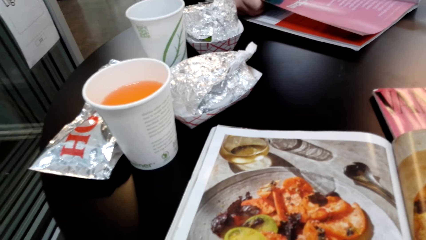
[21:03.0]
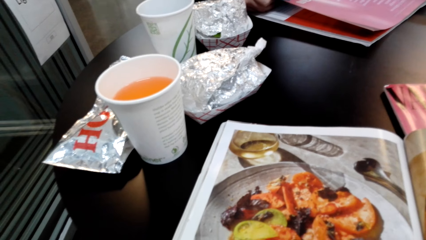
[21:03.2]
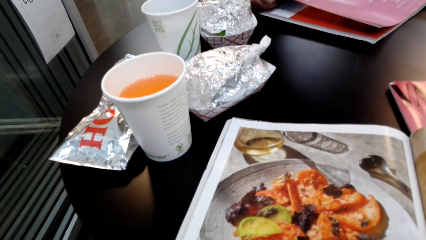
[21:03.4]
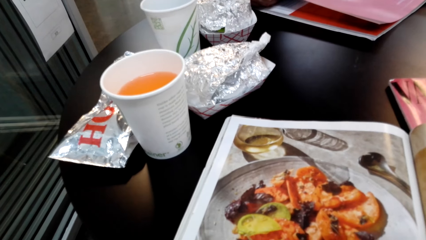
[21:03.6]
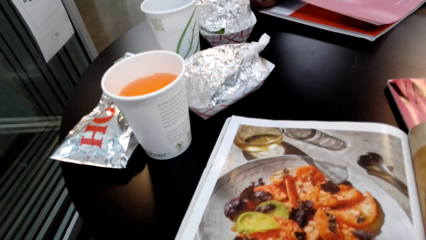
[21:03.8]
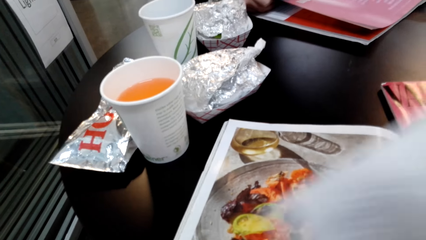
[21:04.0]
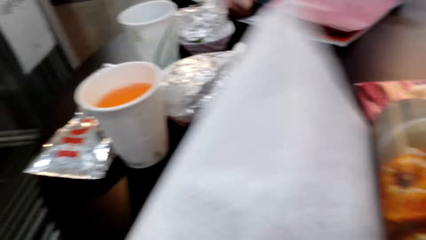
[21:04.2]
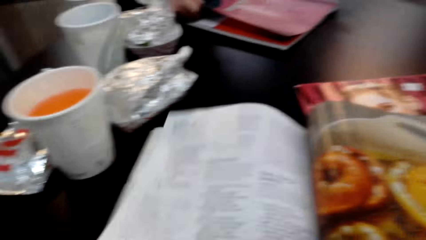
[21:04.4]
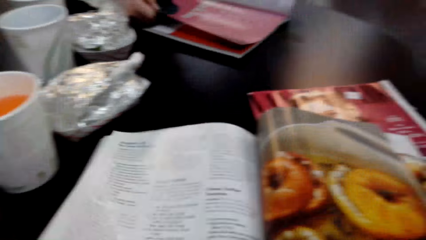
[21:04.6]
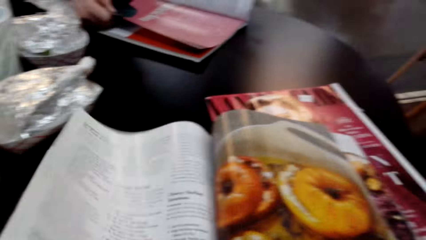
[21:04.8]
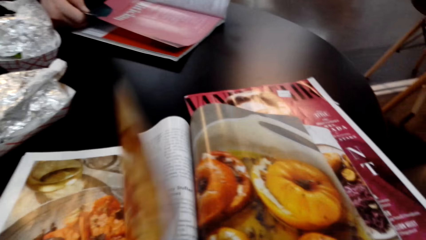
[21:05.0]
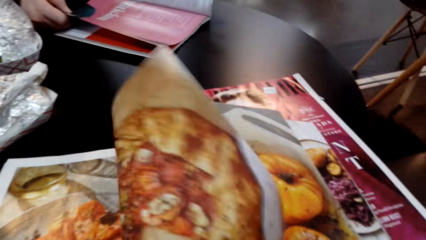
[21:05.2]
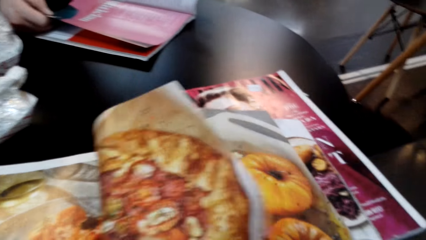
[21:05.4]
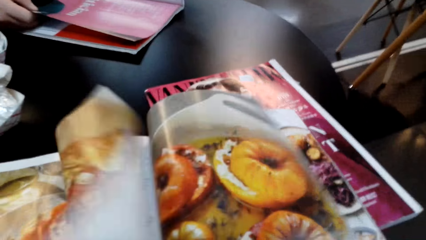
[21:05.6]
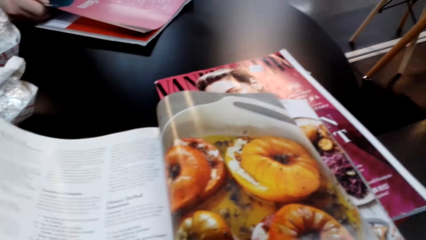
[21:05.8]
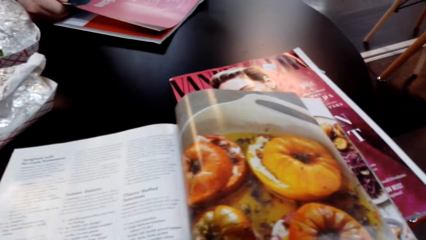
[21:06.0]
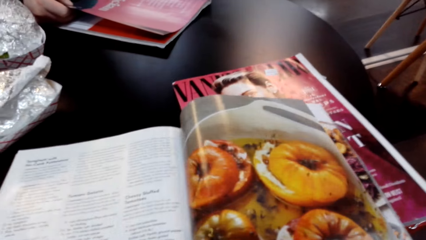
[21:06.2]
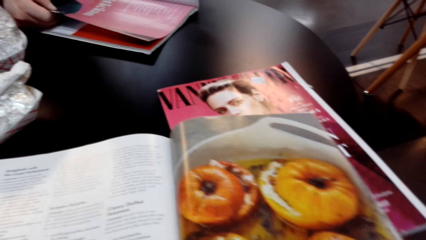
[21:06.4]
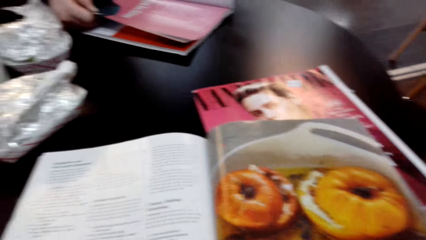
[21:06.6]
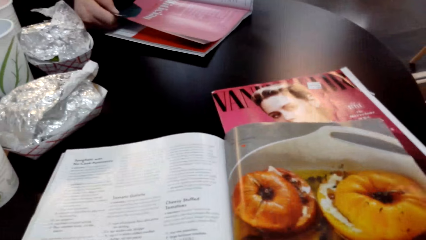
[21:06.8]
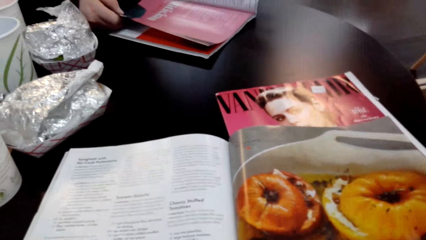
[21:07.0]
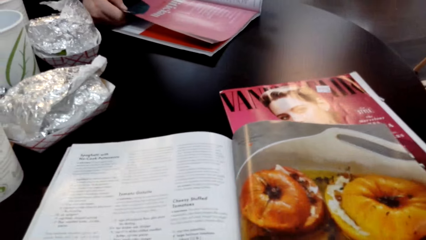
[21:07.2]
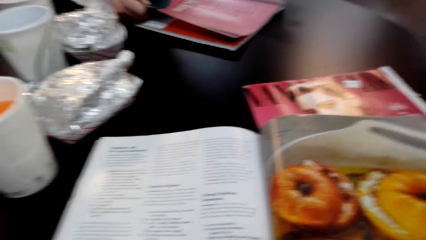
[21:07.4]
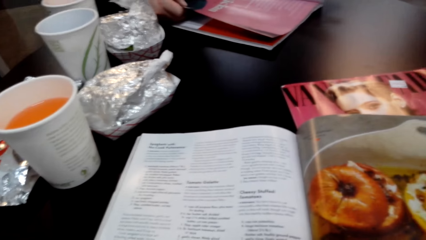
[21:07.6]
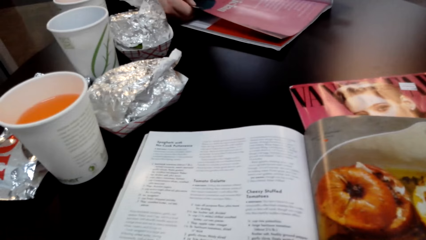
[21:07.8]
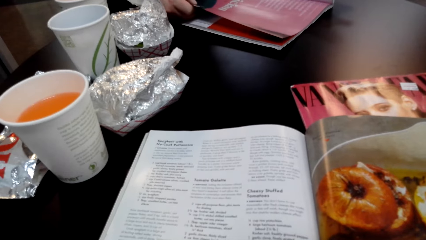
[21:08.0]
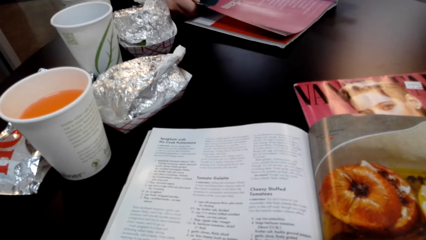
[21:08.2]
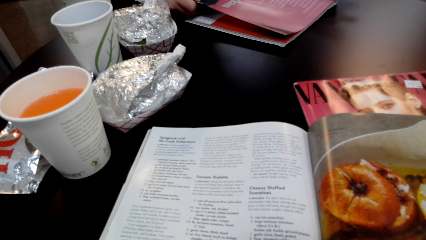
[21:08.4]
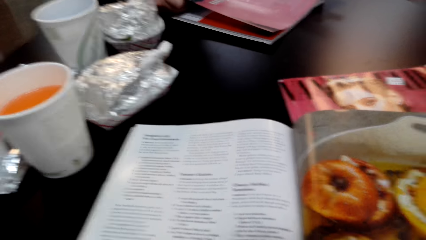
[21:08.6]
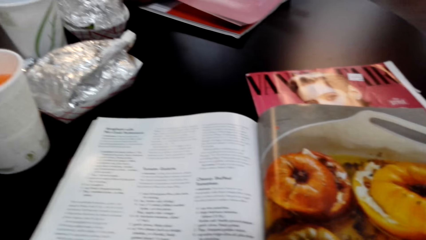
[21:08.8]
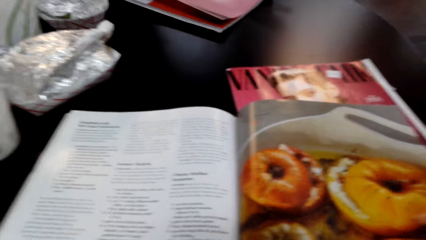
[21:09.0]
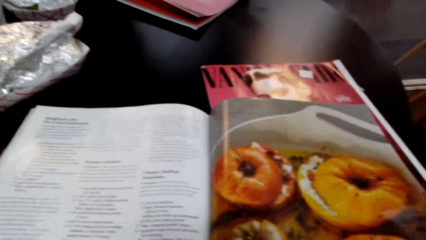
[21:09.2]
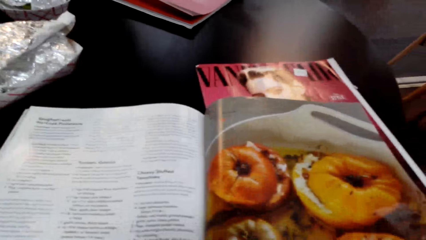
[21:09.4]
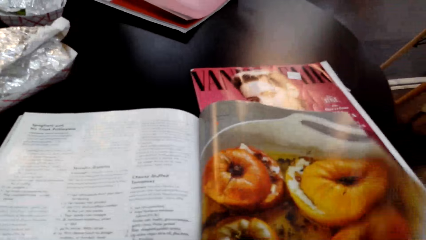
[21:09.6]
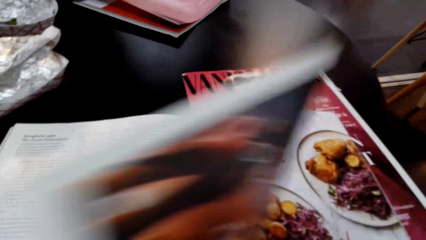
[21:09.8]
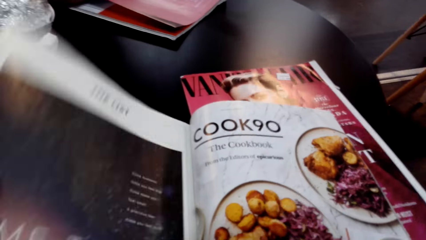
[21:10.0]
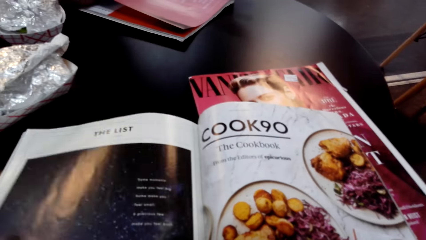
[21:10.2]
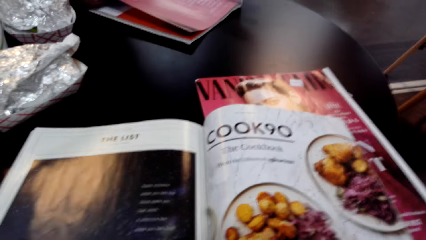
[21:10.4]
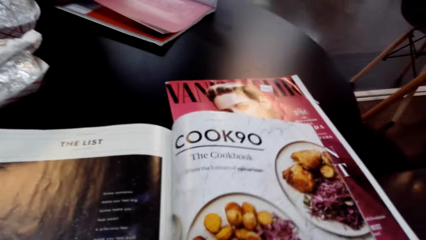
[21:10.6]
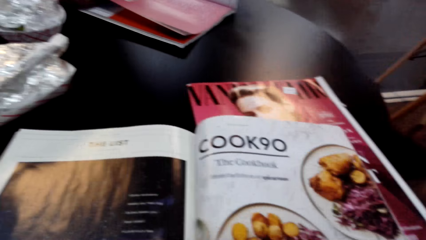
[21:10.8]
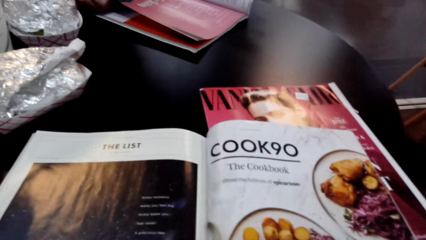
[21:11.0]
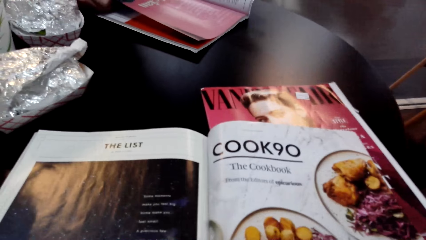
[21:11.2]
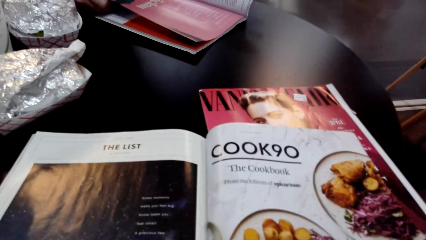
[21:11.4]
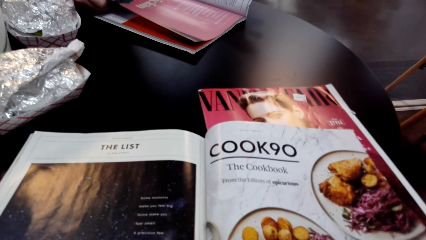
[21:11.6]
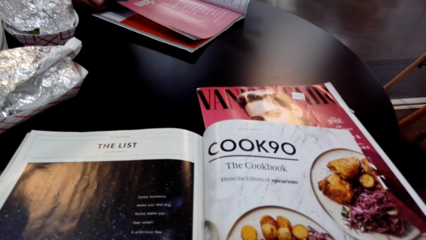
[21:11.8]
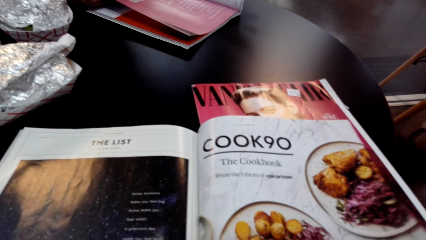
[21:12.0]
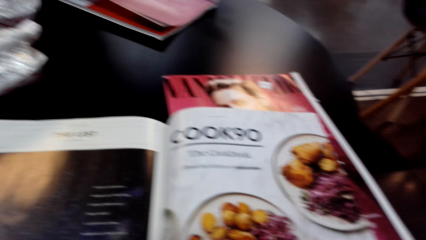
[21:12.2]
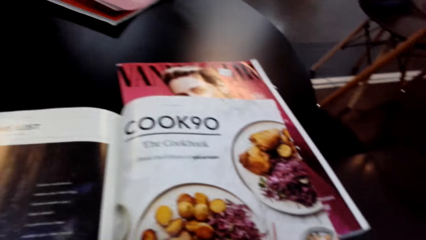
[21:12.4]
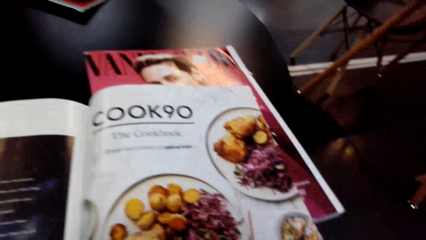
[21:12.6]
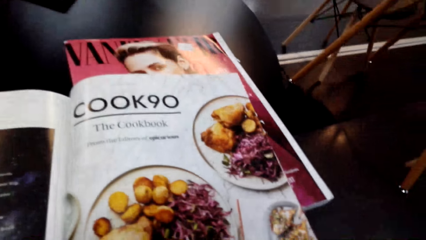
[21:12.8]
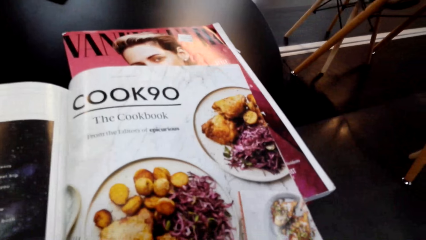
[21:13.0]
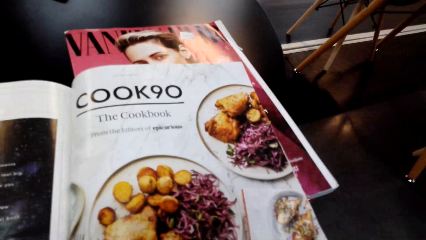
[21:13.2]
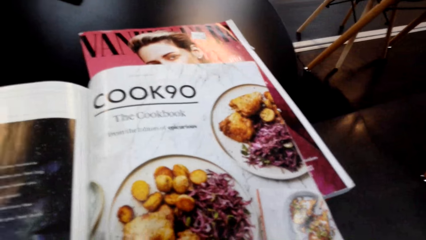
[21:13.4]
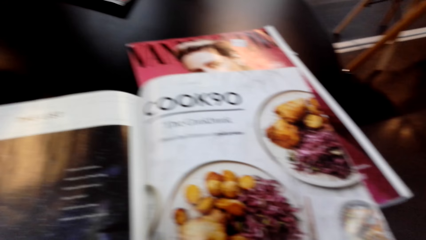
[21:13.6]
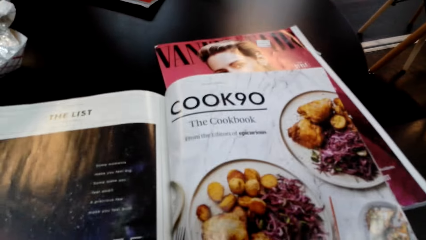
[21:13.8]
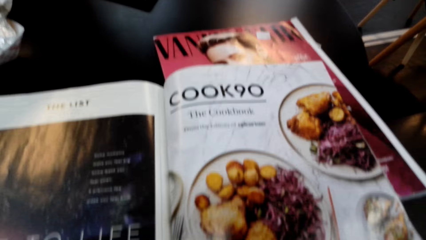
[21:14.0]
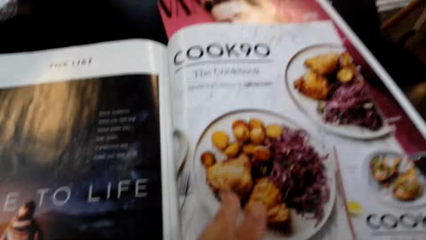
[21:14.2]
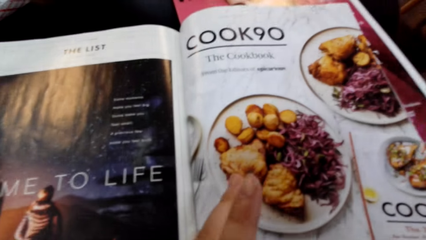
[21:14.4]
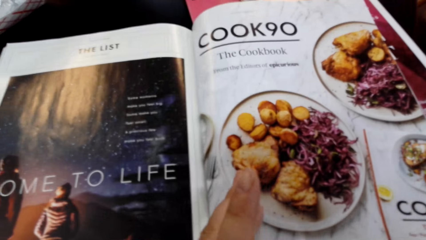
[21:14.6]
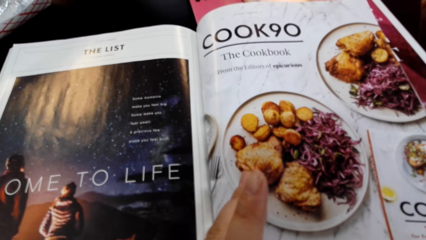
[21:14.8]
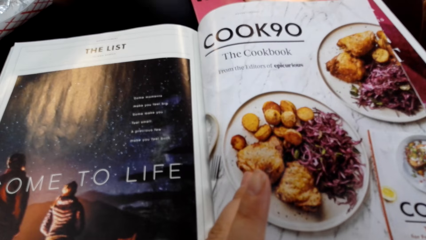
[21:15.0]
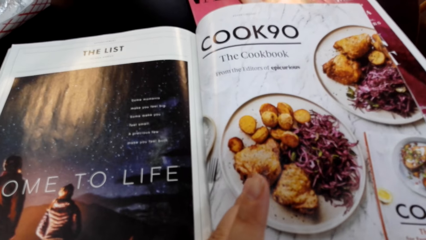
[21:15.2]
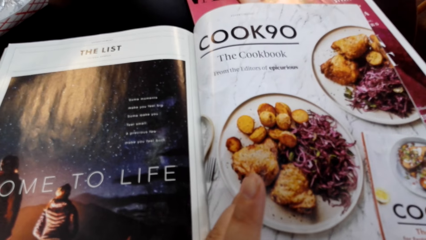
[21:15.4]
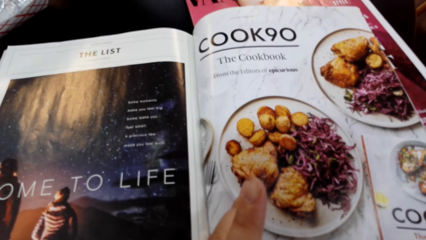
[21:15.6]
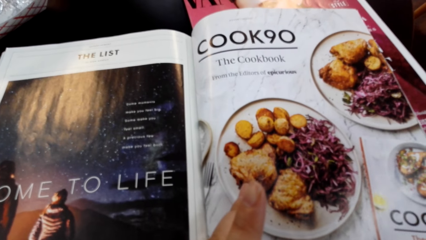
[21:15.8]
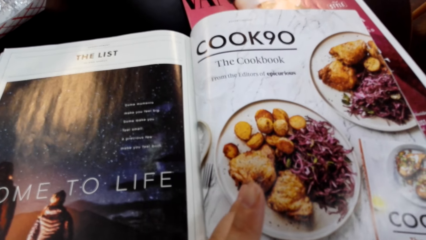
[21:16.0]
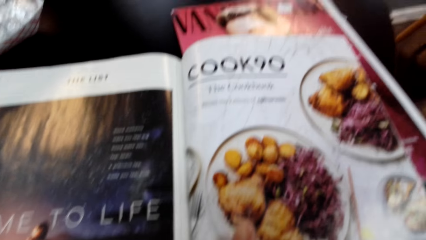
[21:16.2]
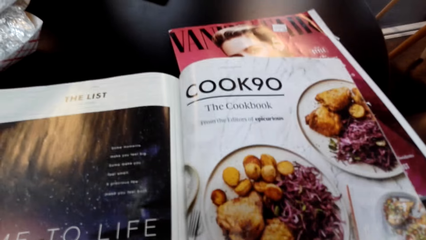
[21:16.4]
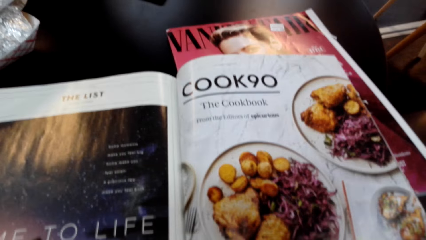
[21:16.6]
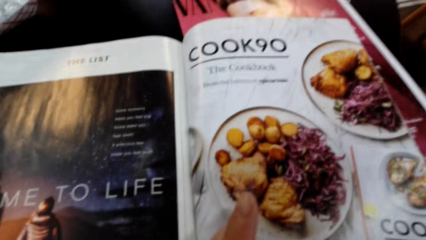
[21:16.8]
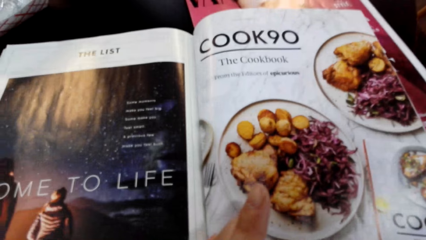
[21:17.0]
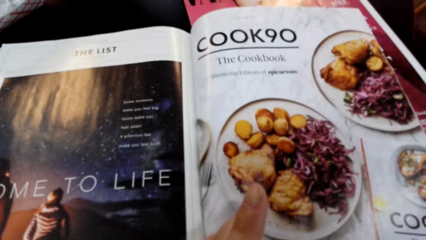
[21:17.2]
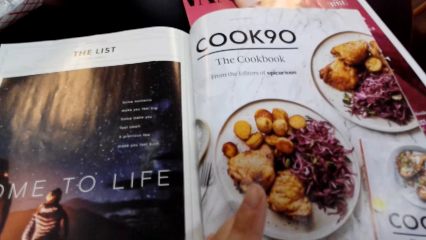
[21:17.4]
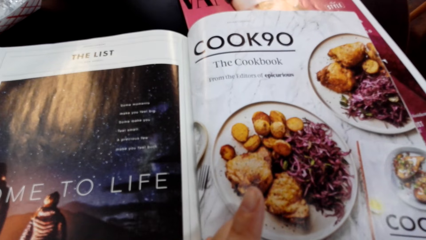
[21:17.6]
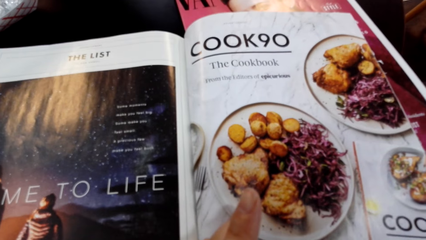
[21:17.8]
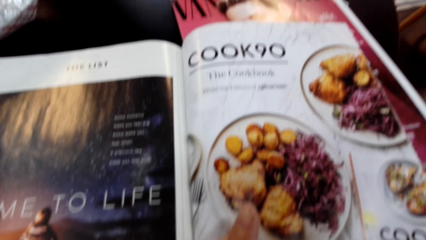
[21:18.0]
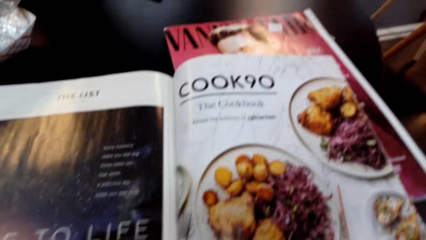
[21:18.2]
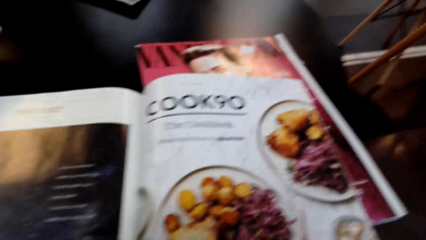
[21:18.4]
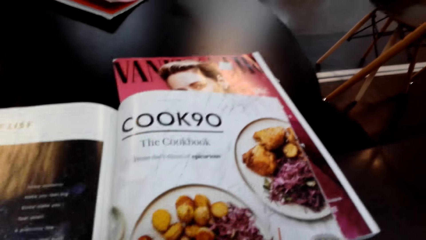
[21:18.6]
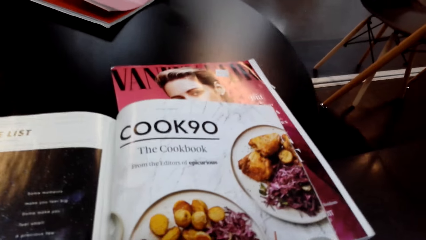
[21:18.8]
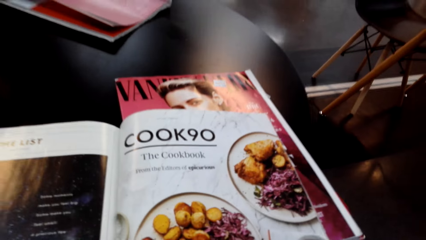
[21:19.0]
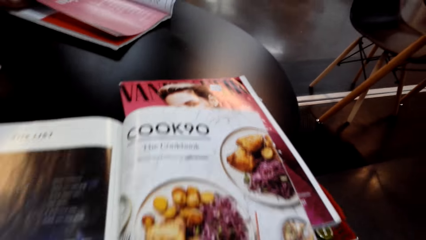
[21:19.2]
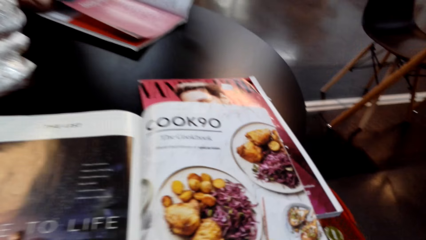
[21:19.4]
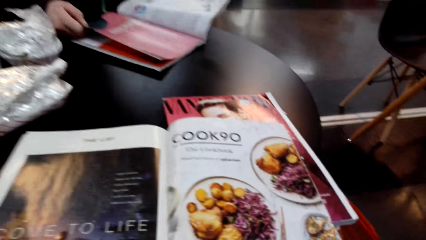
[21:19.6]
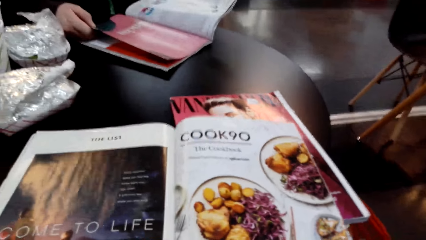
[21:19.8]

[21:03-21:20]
The camera wearer flips a page of the magazine. They look at the displayed items in the magazine. They flip a page of the magazine. They look at the displayed items in the magazine.
